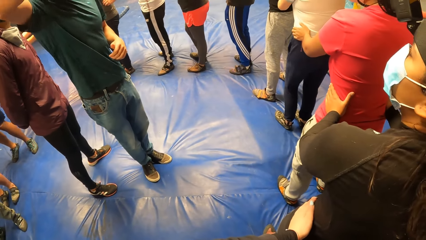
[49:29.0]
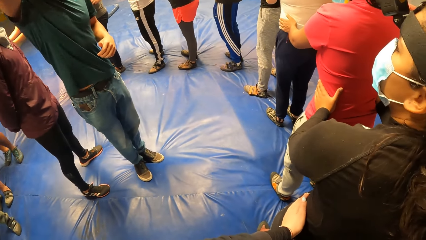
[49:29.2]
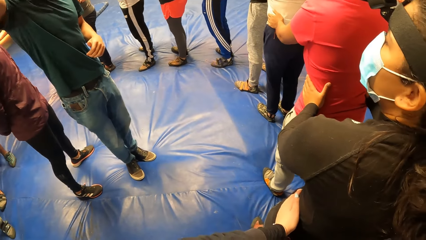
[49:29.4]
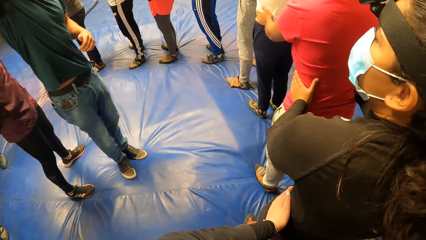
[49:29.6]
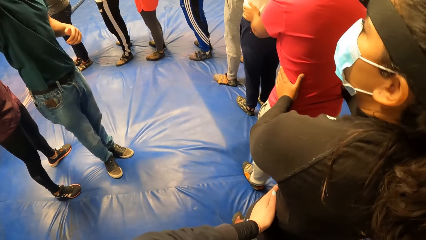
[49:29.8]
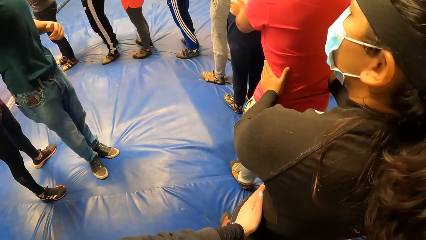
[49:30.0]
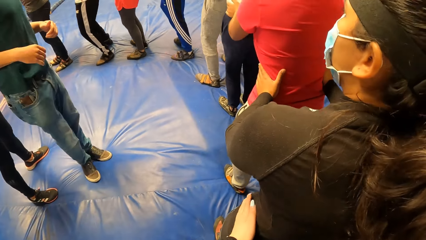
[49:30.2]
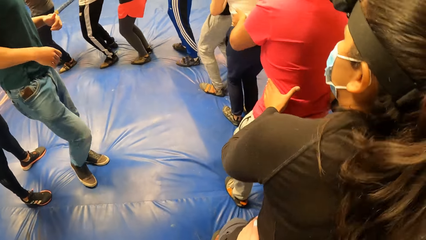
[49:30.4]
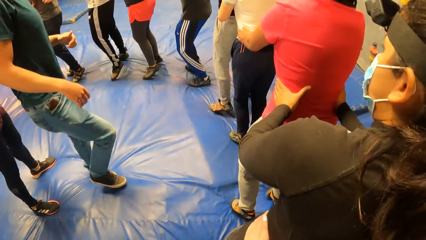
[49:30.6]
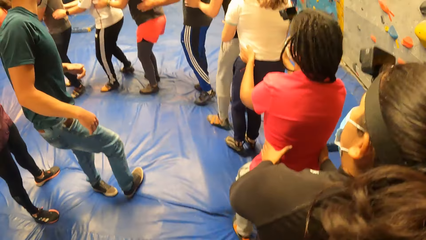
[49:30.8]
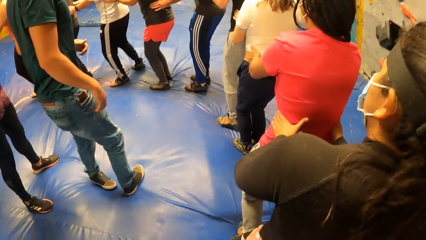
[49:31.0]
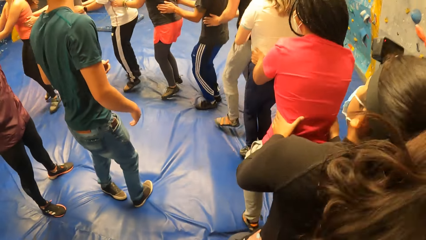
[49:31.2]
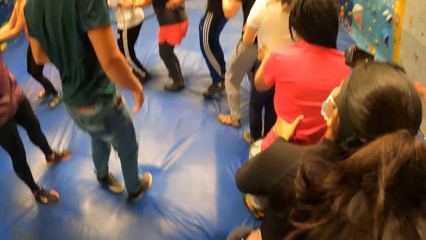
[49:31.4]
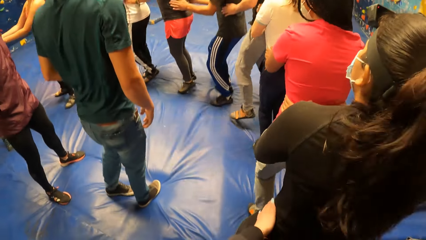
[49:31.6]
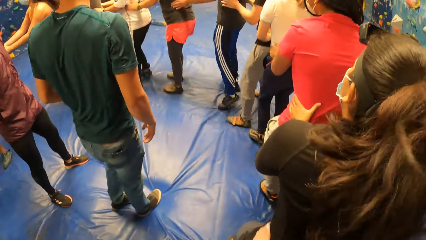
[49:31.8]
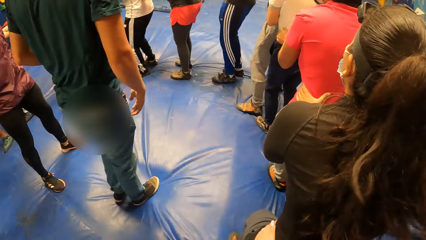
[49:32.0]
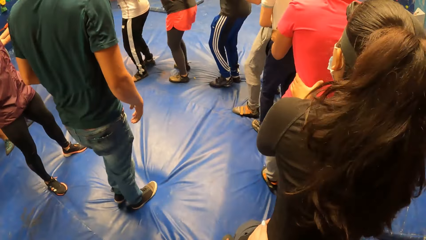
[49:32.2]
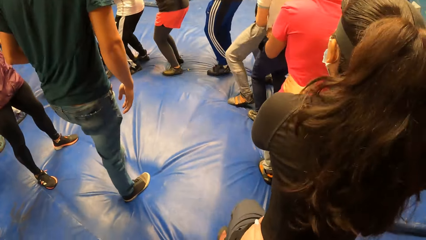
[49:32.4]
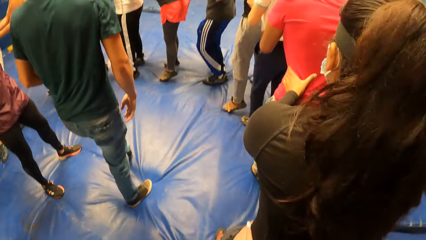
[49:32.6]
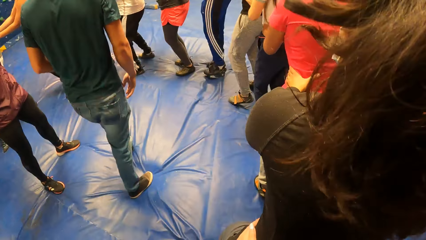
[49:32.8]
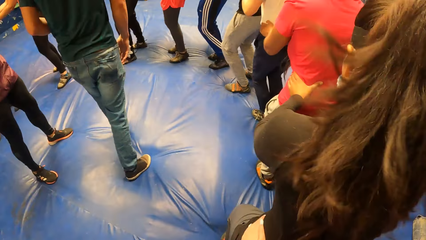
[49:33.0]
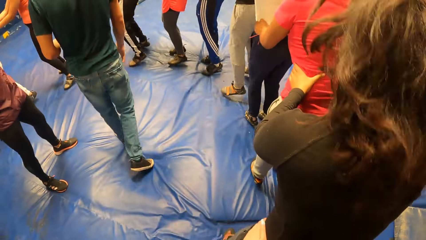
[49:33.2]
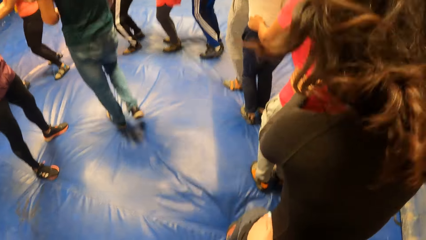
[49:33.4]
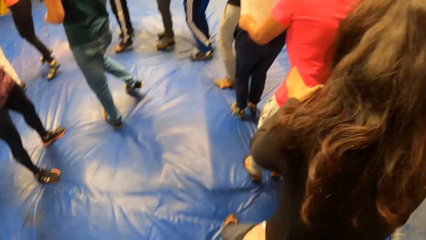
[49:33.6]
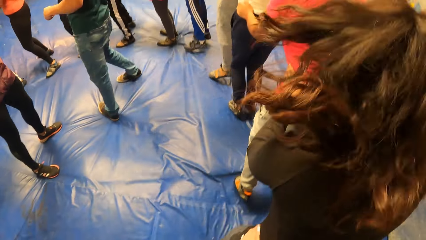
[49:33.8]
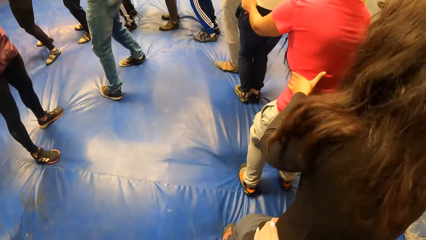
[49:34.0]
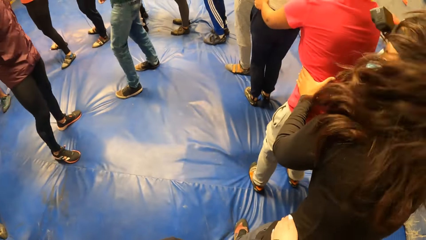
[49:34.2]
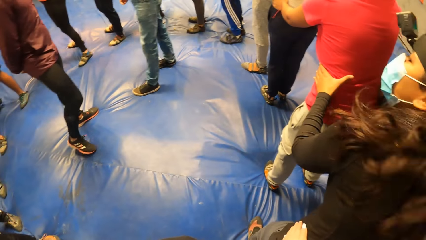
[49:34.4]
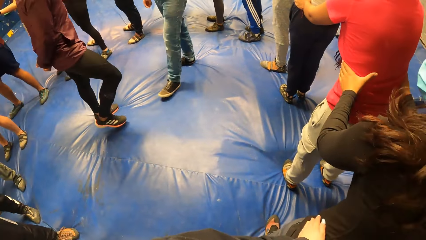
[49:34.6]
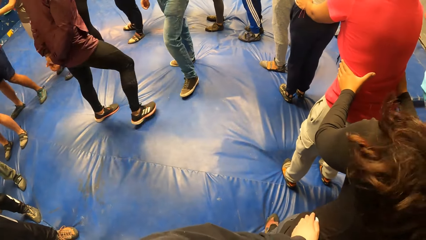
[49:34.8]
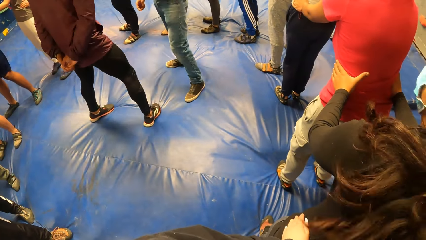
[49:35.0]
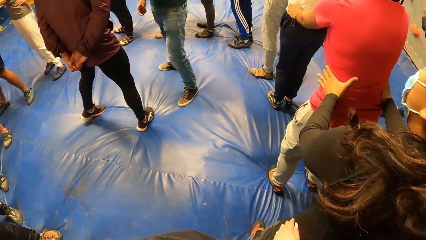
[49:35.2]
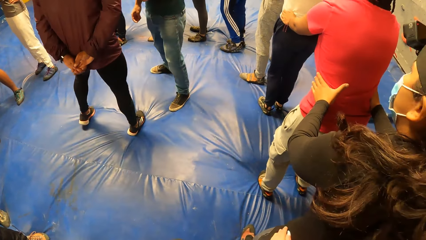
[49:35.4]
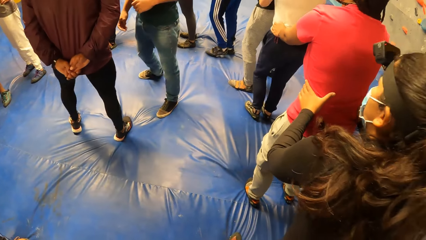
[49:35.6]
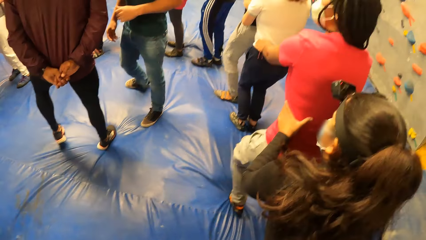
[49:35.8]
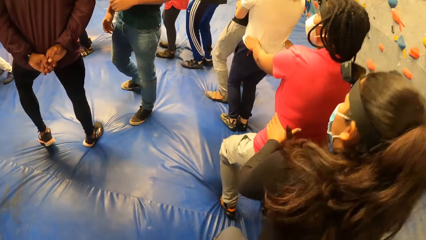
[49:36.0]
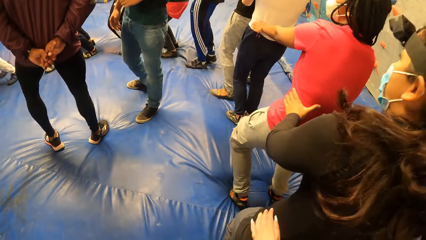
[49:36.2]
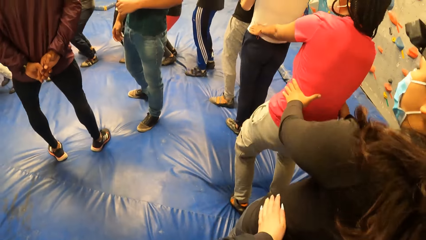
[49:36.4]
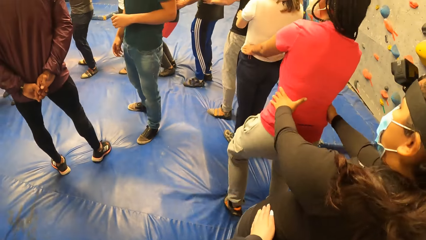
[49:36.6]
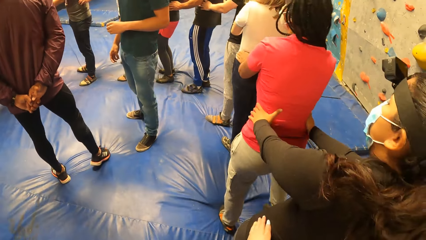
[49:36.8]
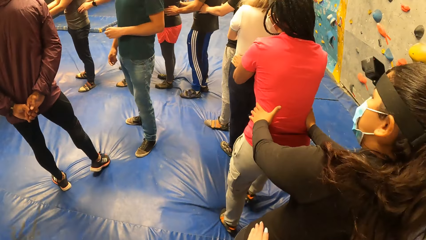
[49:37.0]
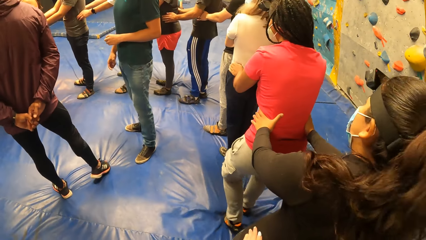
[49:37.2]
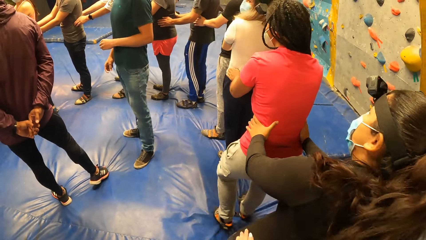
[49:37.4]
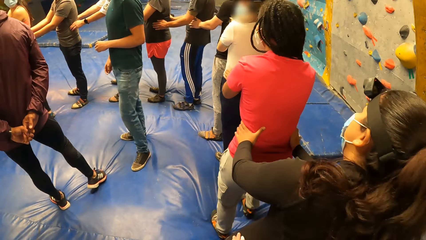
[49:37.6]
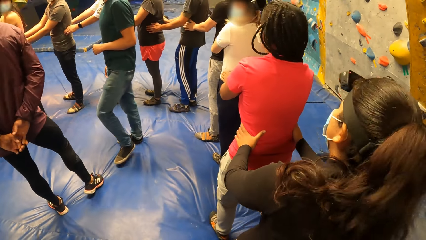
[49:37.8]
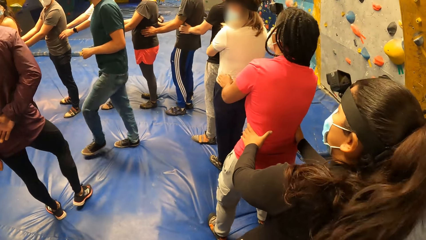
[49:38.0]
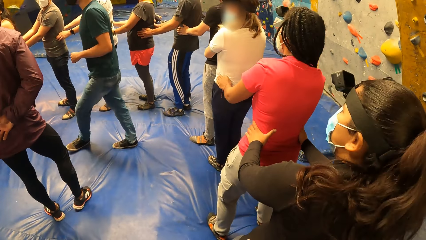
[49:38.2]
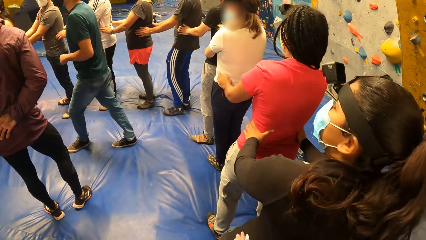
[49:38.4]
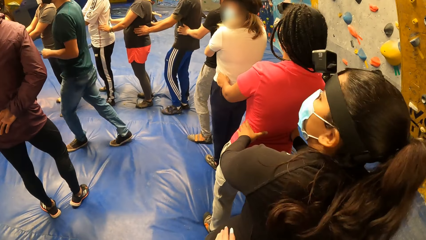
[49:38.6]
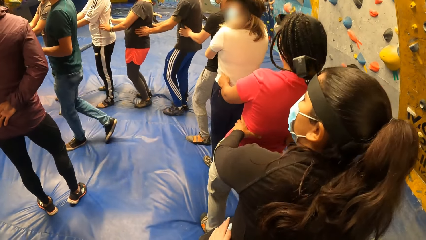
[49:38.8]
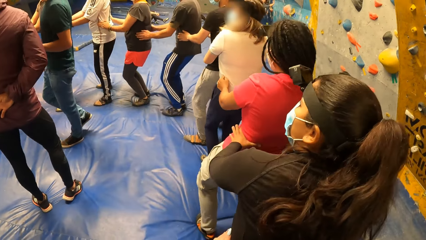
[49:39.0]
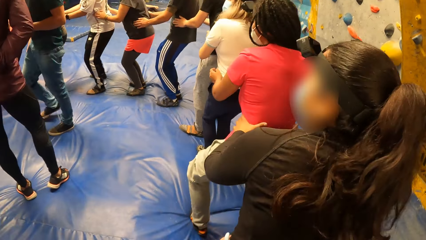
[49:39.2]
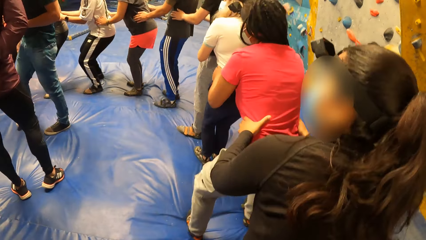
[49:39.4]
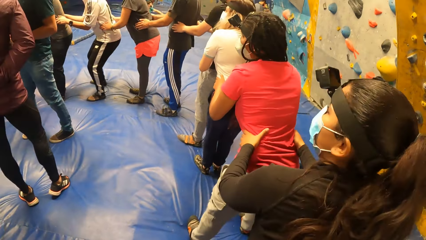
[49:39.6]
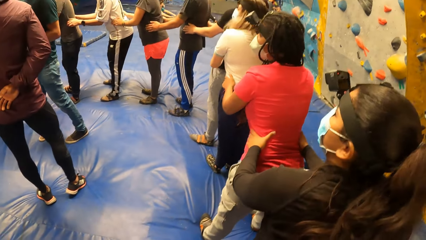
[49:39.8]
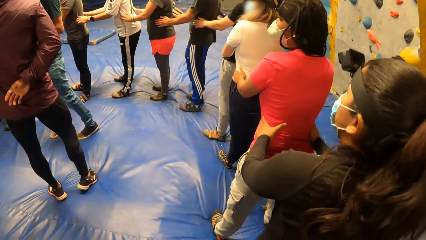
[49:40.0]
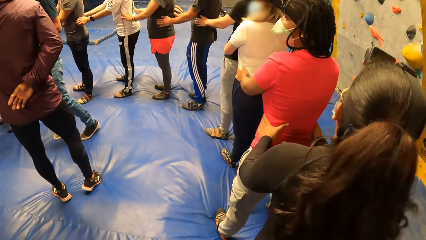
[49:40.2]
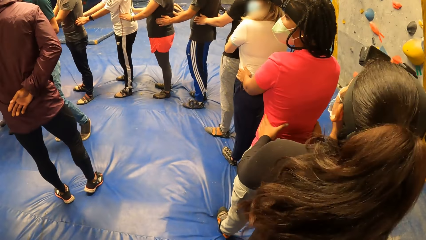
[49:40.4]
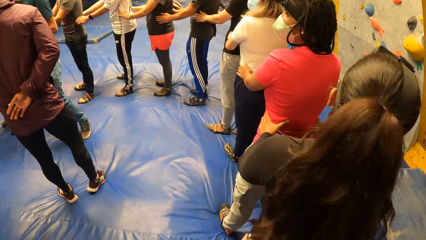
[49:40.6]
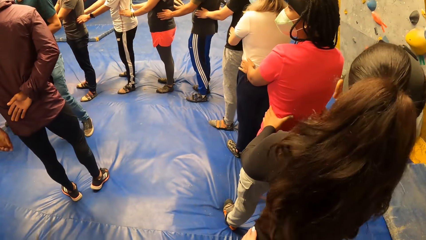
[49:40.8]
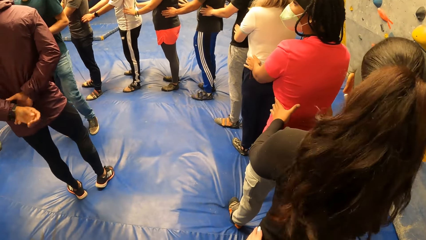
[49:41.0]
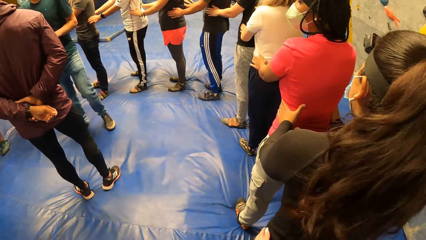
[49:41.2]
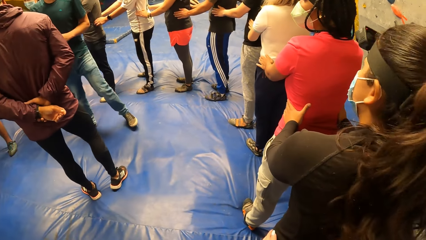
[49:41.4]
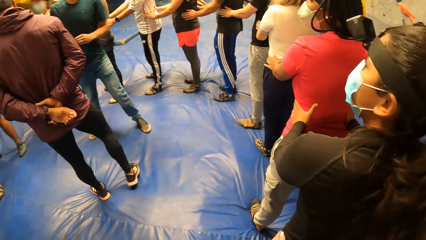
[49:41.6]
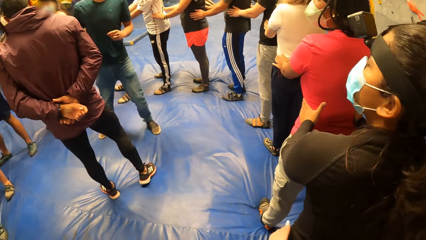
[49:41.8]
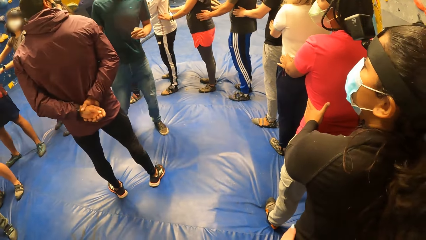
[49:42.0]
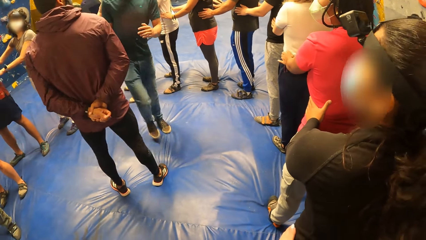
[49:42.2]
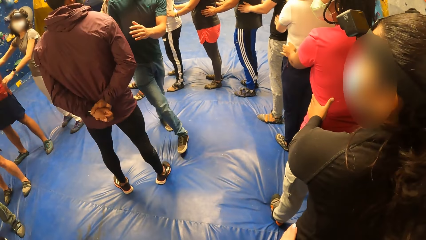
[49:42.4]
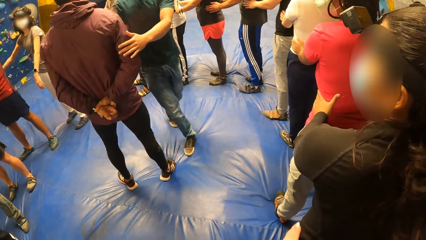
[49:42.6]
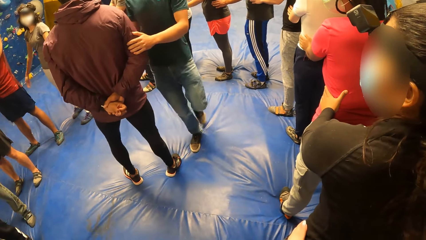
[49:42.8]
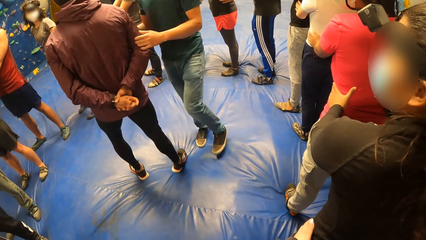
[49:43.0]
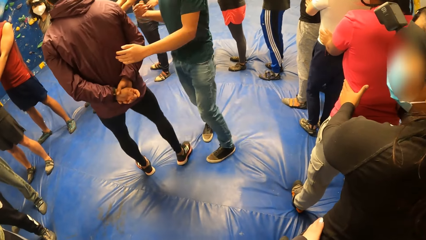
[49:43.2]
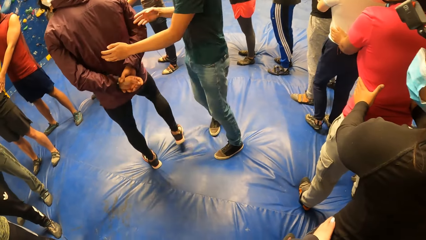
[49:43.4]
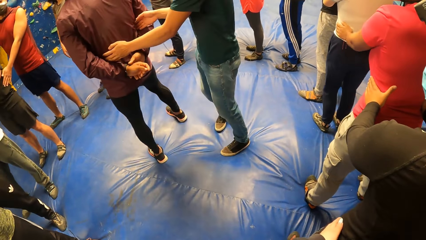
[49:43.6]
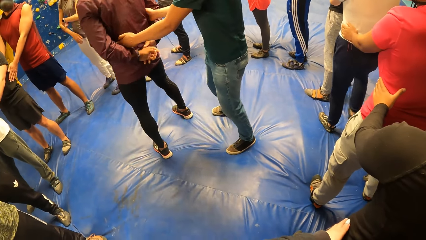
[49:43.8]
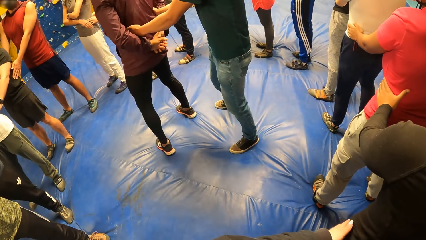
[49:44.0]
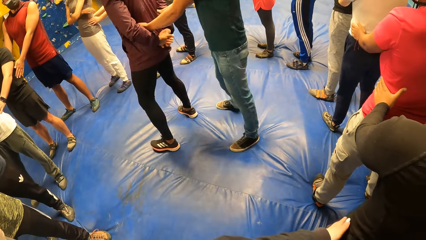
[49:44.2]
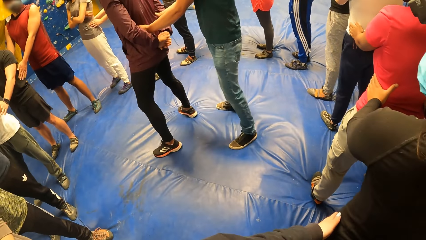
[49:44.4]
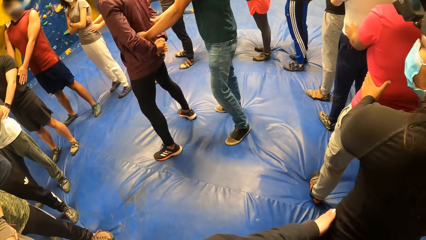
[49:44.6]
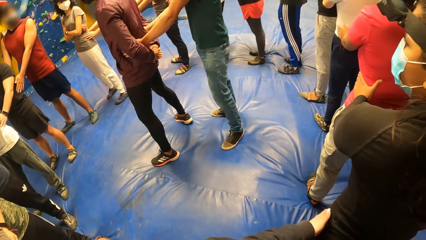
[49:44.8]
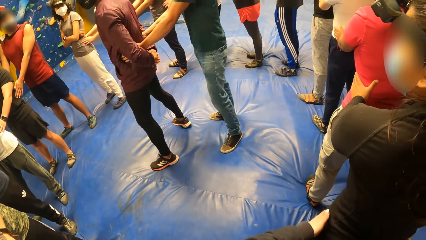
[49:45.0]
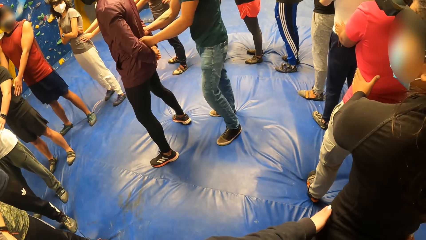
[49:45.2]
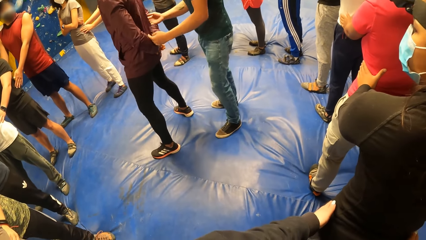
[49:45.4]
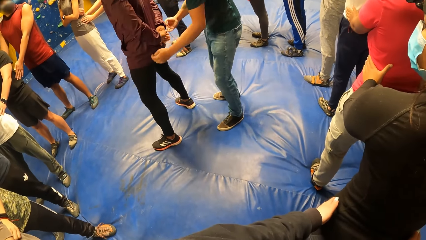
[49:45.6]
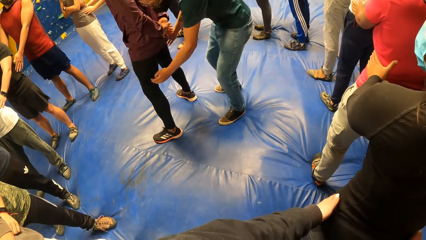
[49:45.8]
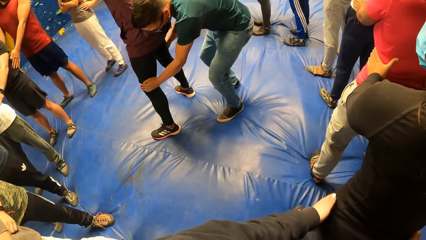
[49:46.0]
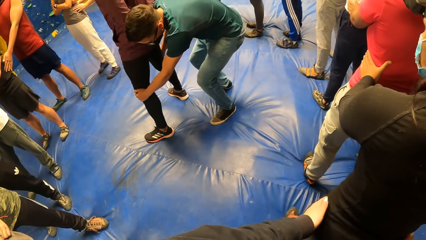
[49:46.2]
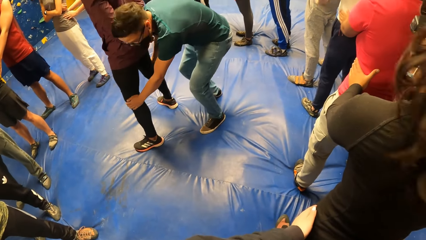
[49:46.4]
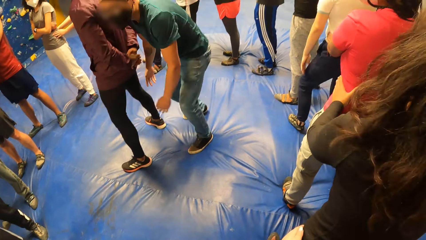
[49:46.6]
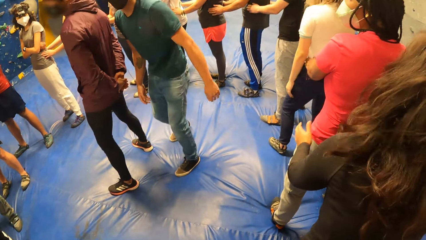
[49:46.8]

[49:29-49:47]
The camera wearer looks around. They skip on a bouncy mat. They look around. A man moves around on the bouncy mat. Another man turns around. The first man holds the other man on the waist.
